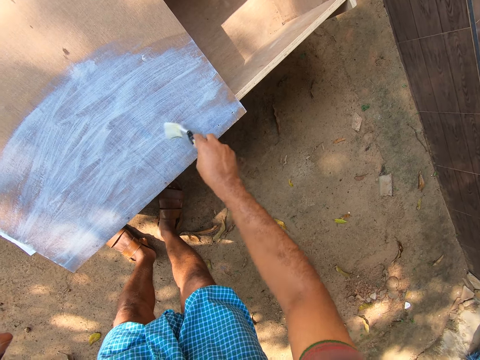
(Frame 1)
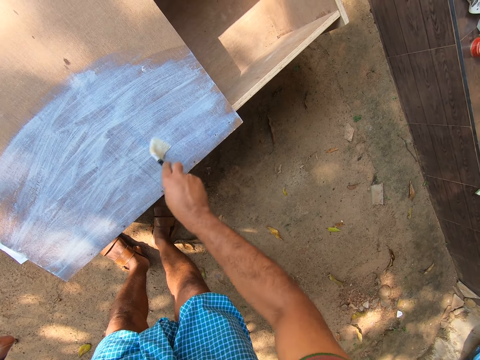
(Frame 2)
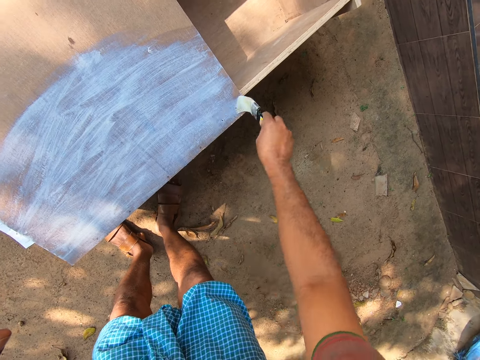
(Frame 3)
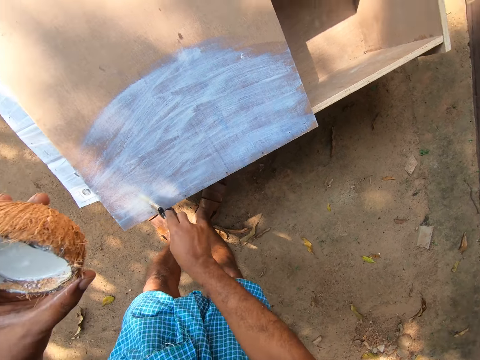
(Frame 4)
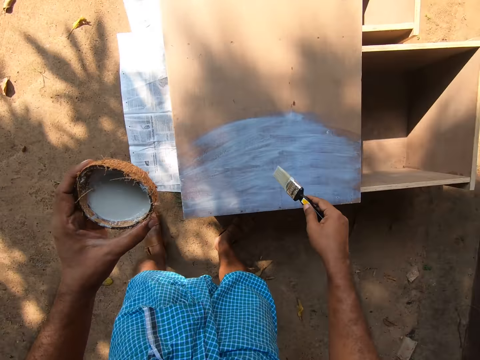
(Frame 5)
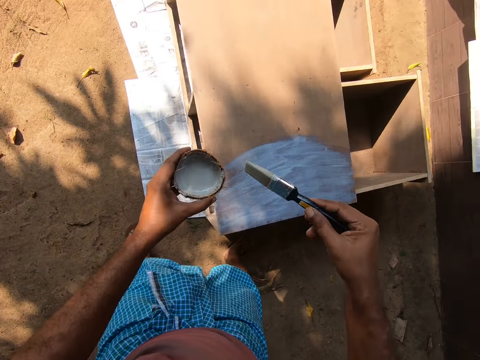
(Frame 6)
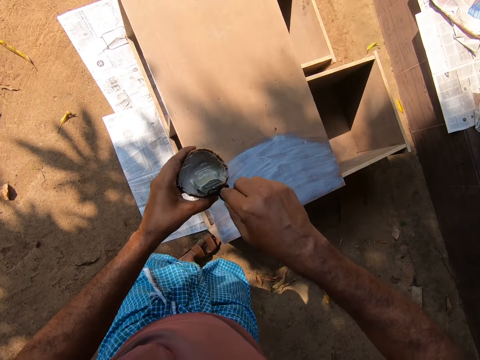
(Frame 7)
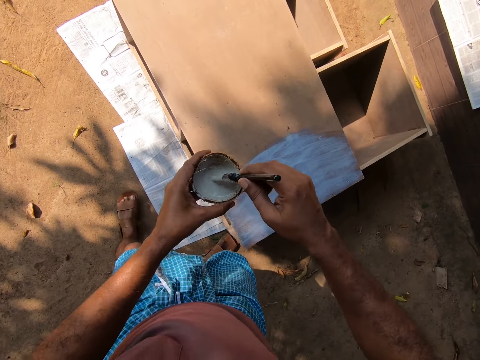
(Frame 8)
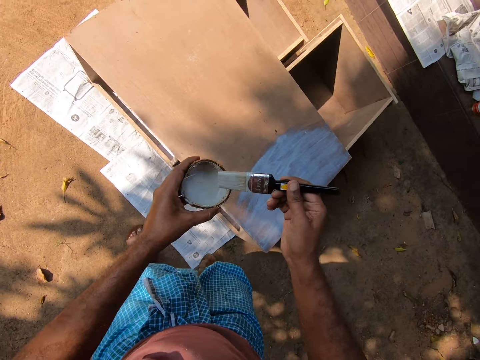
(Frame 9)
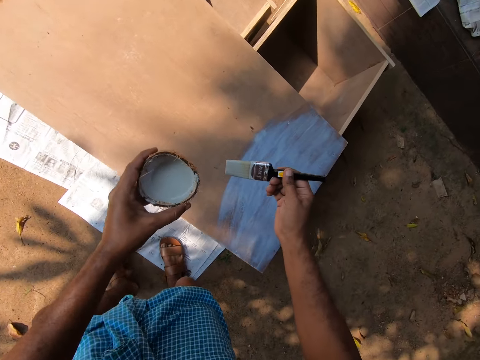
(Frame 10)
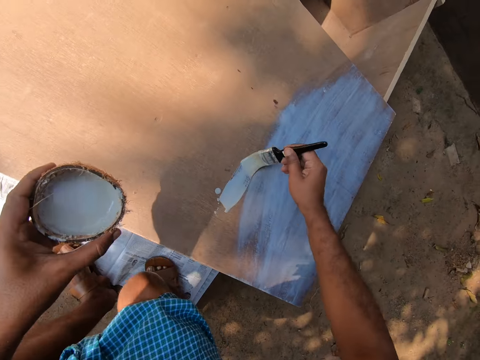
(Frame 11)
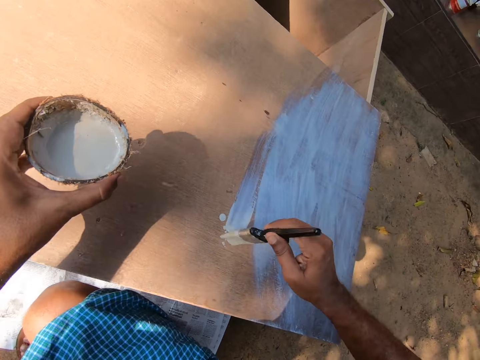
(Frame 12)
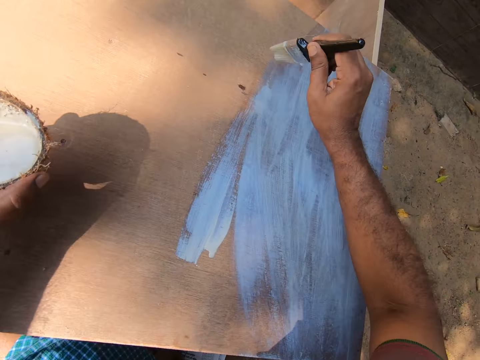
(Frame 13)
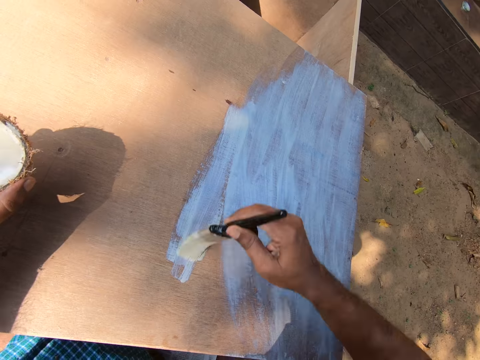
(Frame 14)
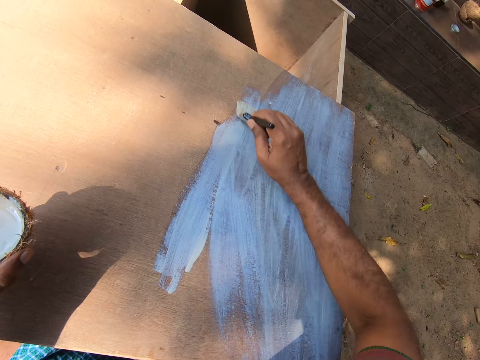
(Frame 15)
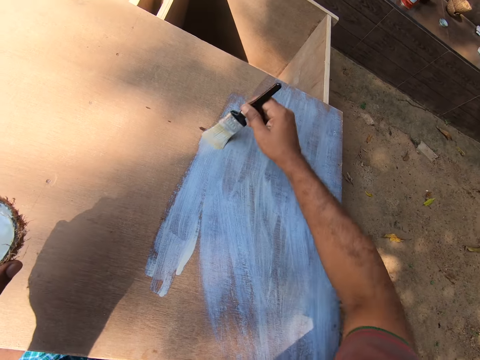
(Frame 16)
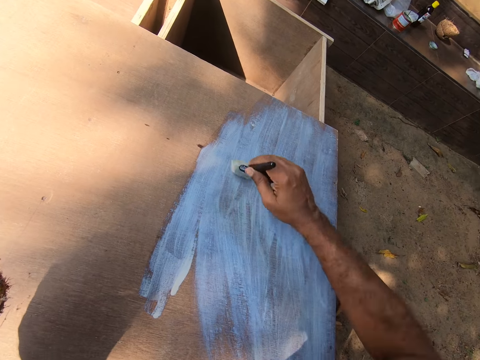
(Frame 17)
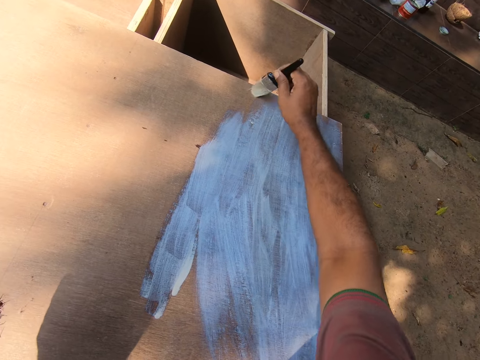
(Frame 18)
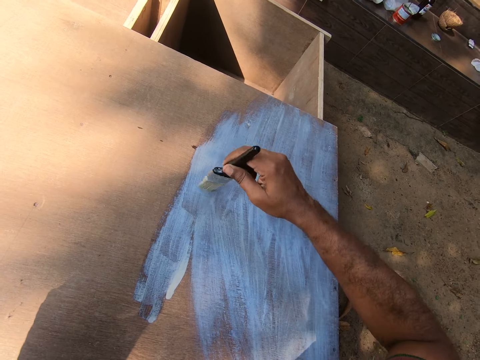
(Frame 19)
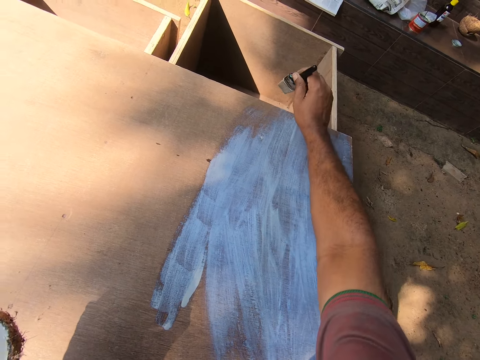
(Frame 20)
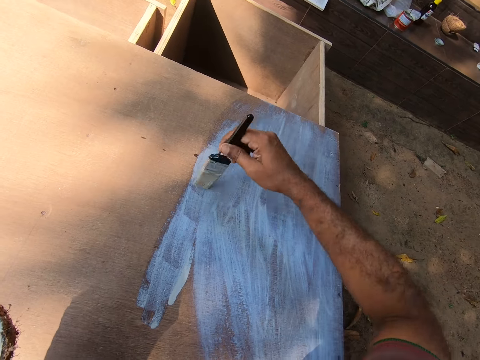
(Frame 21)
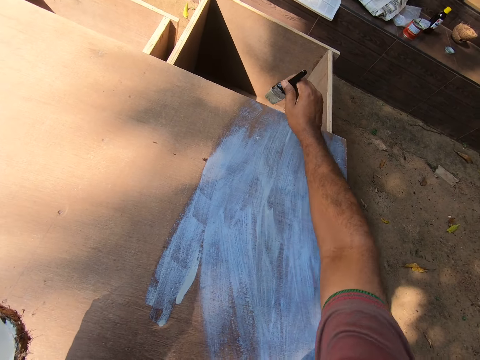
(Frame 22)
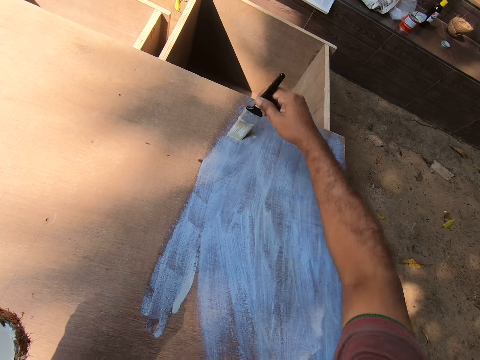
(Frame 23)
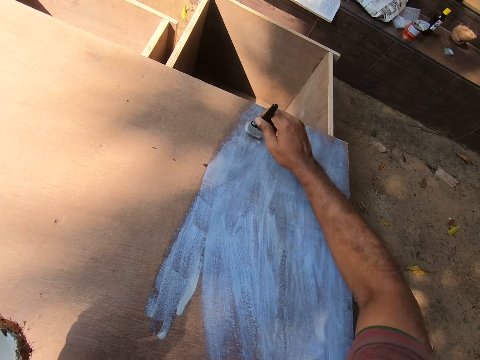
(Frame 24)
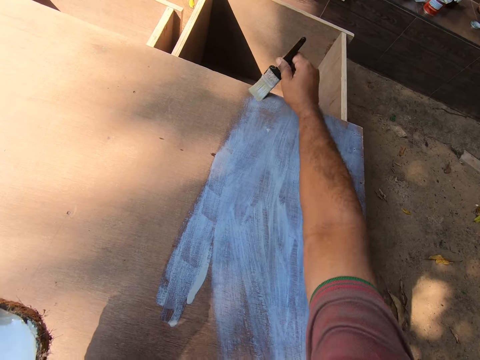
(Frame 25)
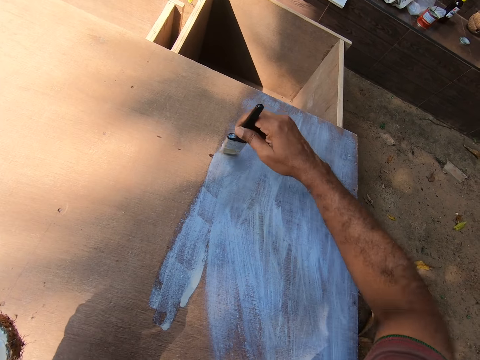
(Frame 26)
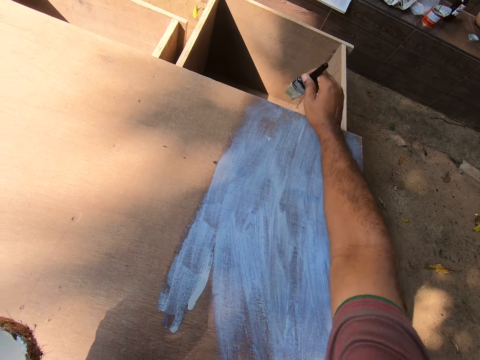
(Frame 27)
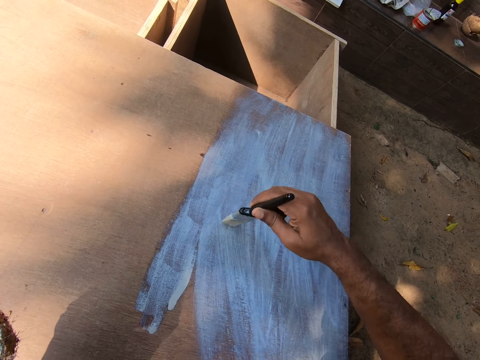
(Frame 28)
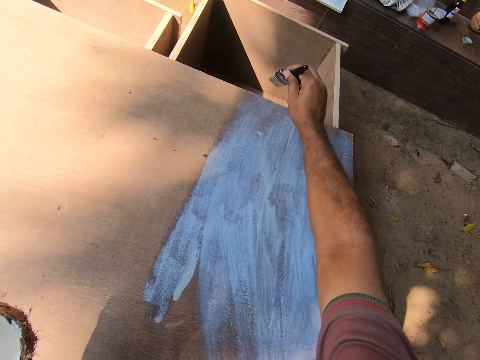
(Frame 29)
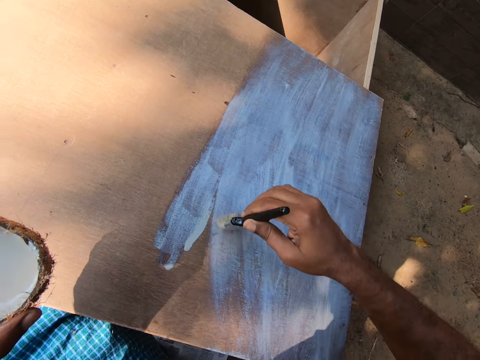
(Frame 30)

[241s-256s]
The camera wearer dips the paint brush into the paint. They paint the drawer.

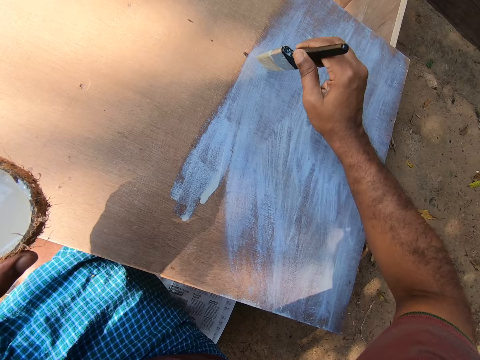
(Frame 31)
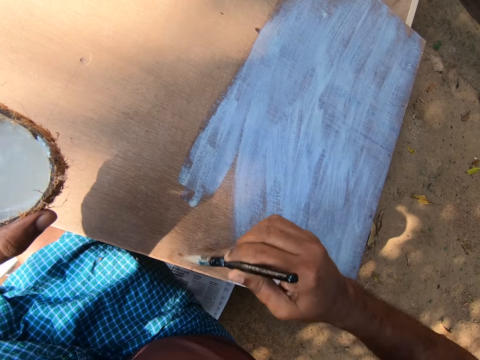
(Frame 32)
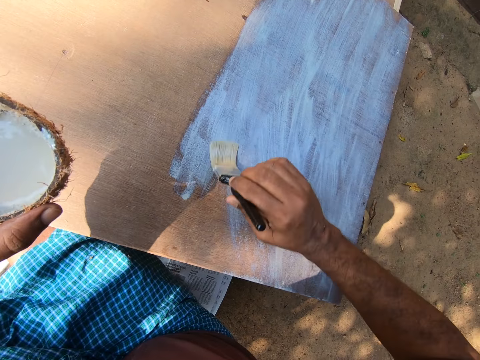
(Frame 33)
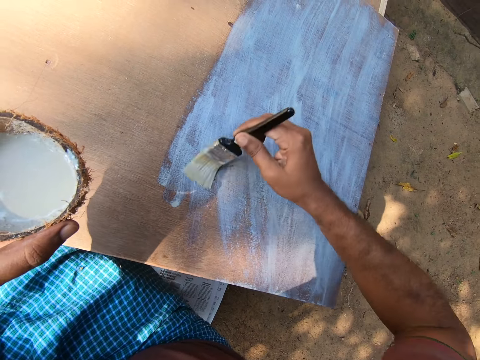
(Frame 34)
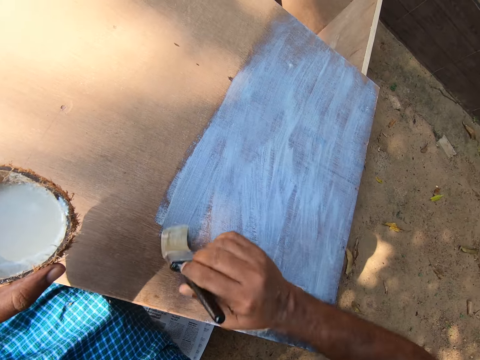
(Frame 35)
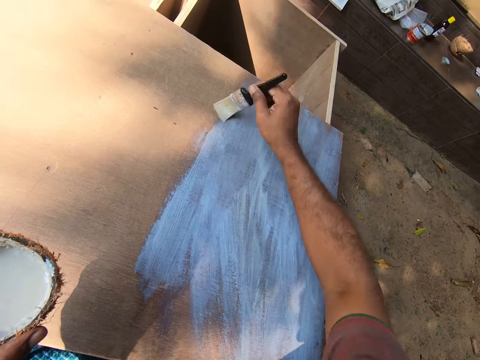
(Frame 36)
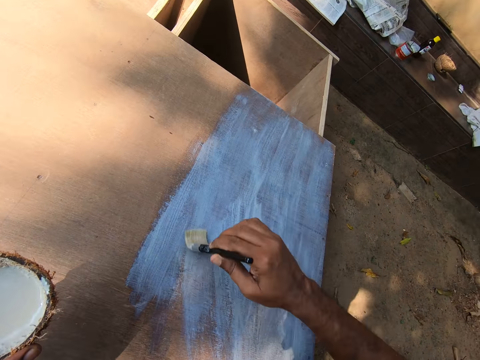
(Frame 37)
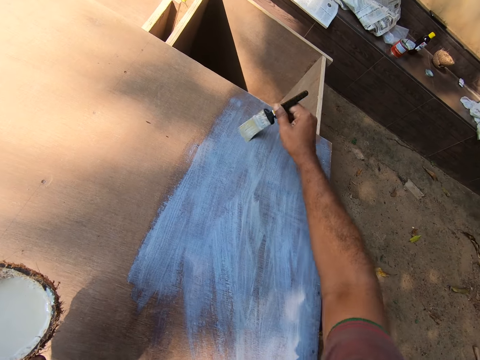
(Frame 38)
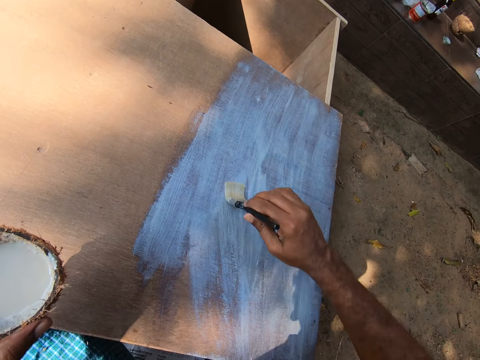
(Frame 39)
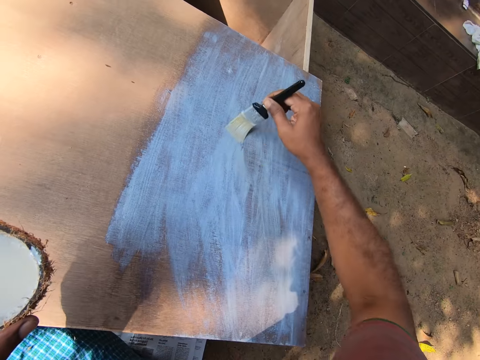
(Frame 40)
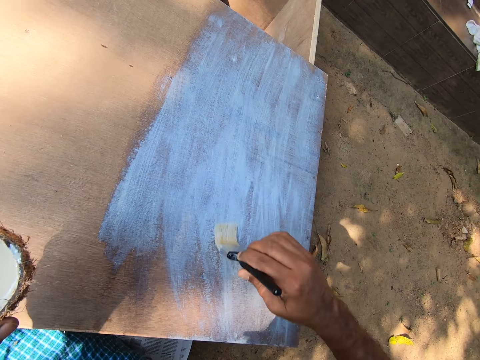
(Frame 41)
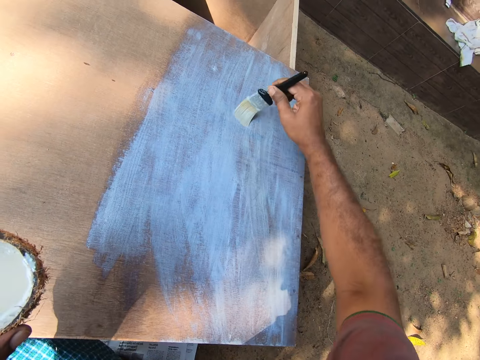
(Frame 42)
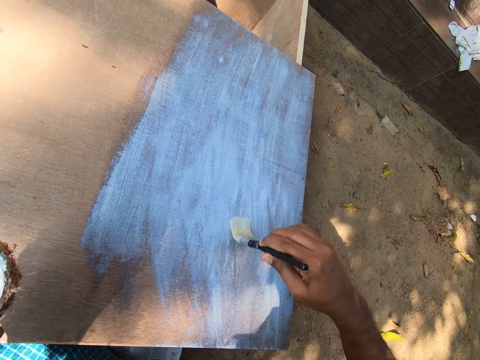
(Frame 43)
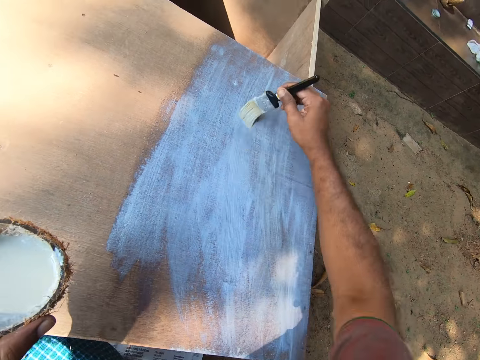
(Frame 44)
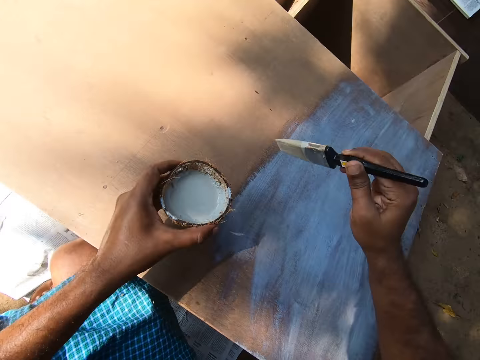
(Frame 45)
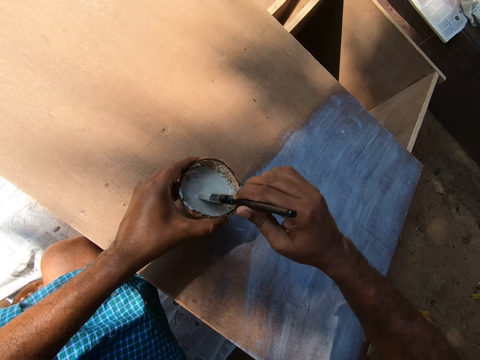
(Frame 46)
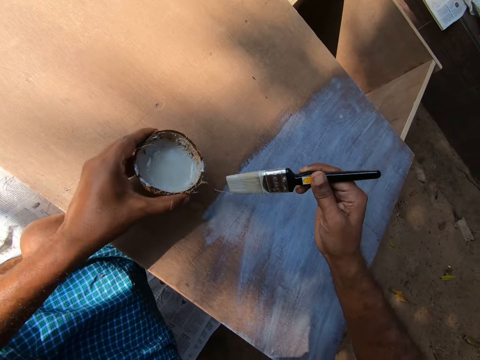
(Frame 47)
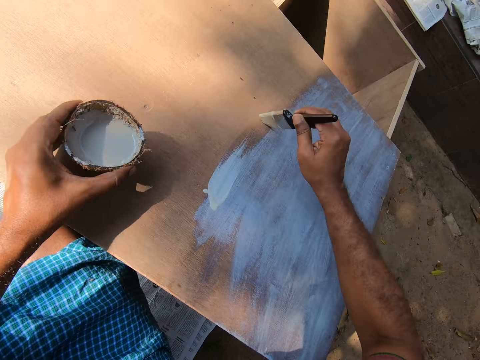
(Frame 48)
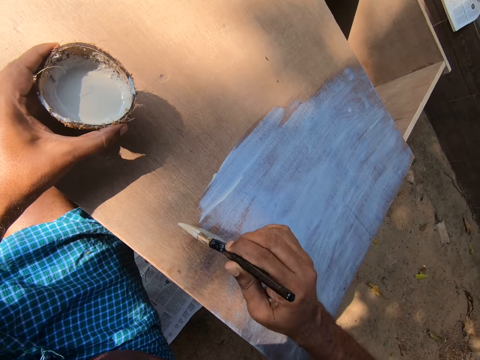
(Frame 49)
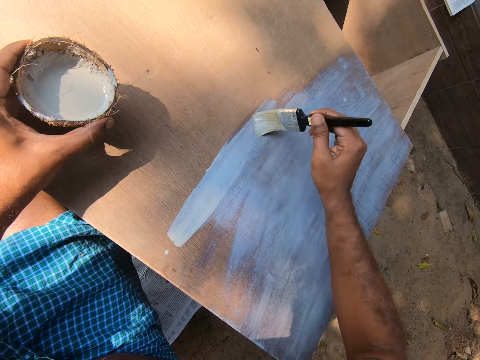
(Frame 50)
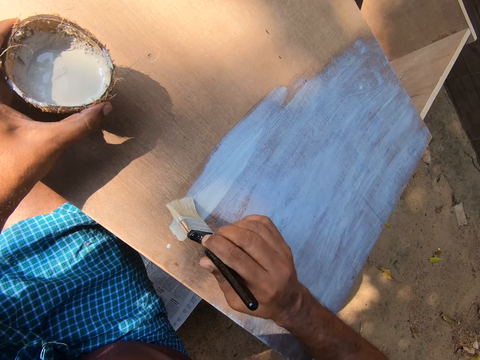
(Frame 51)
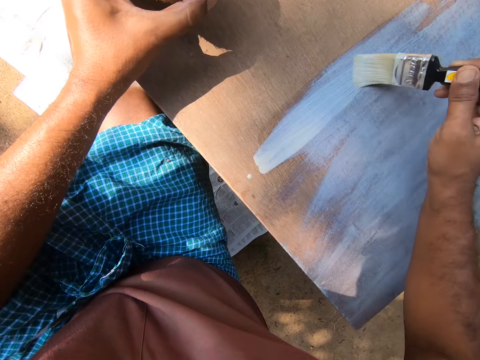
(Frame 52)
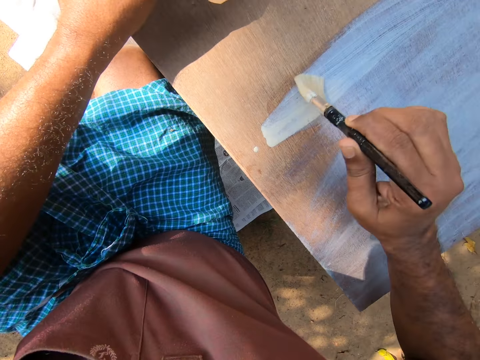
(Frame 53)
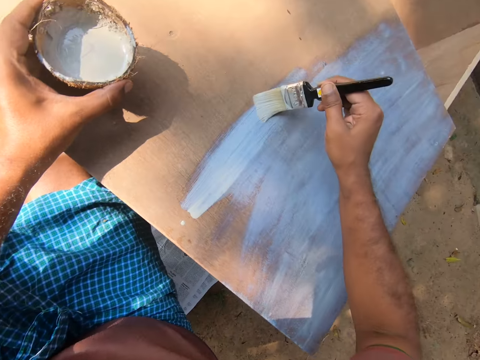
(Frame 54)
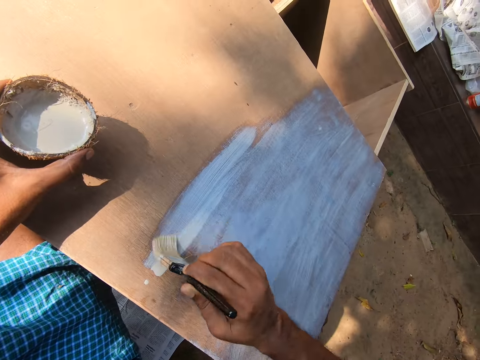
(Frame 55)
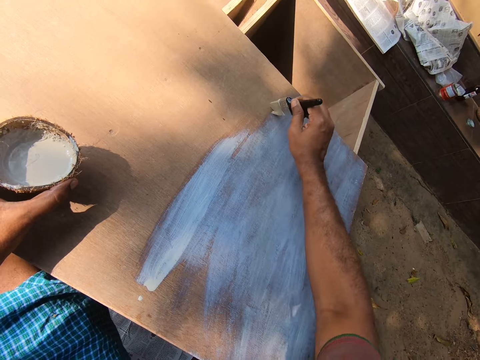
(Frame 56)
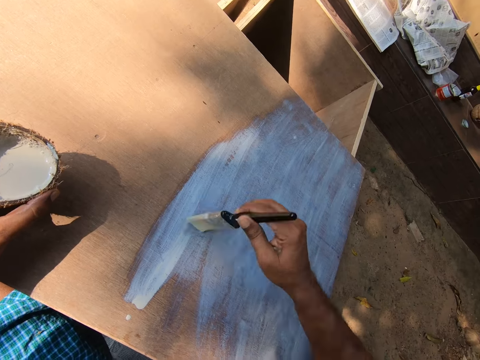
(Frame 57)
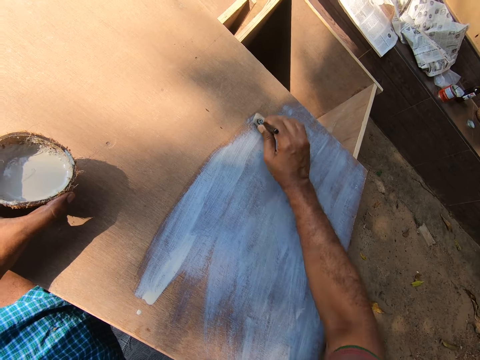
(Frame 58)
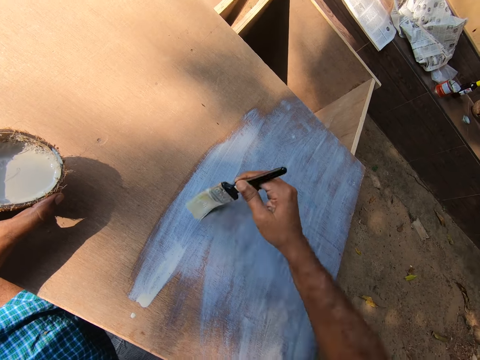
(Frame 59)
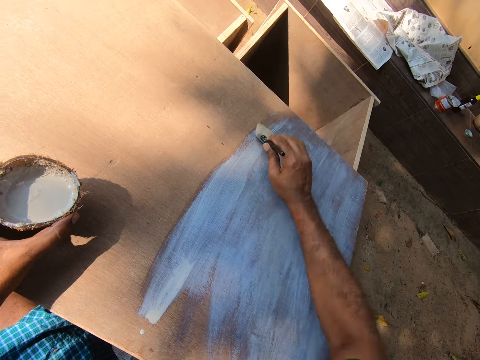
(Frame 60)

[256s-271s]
The camera wearer dips the paint brush into the paint. They paint the drawer.
